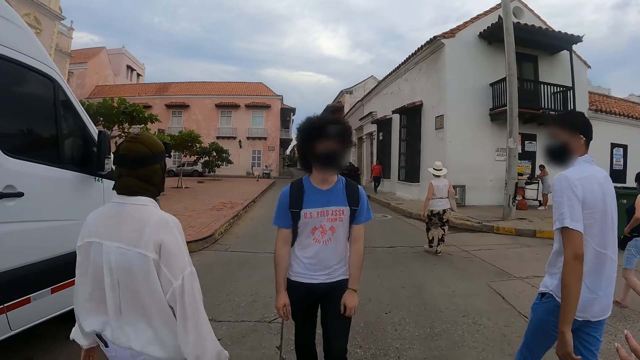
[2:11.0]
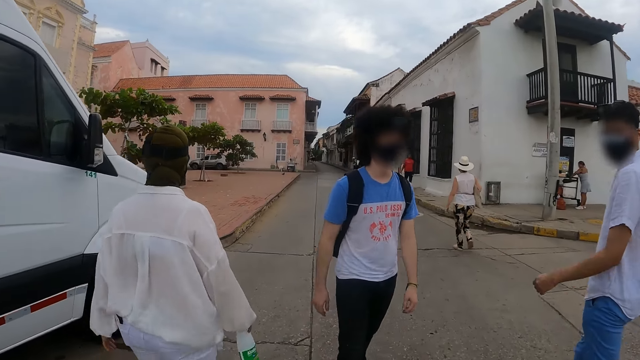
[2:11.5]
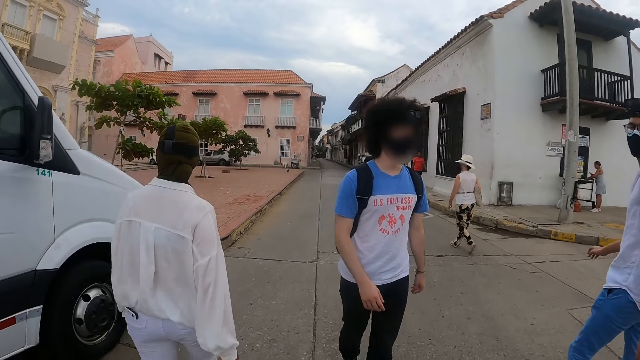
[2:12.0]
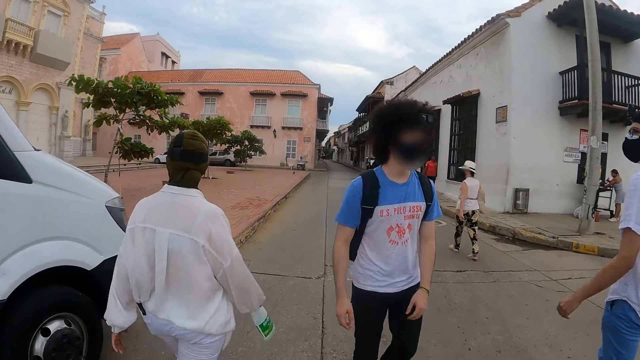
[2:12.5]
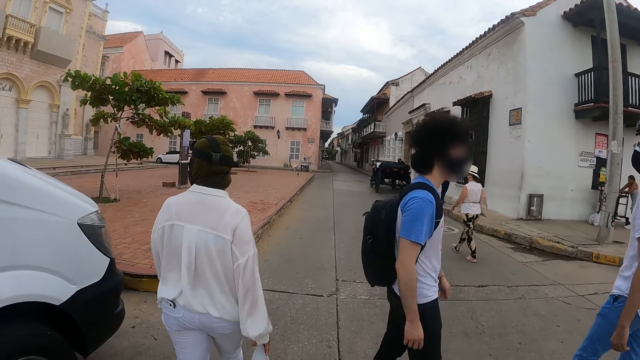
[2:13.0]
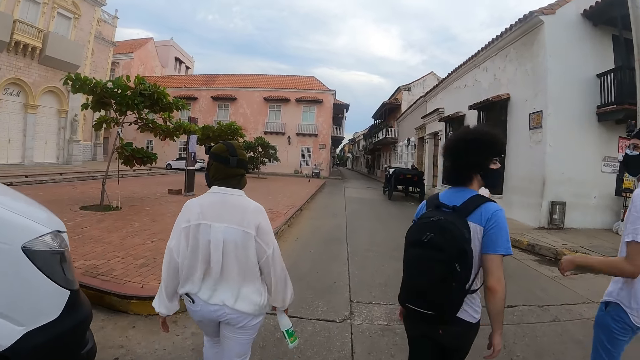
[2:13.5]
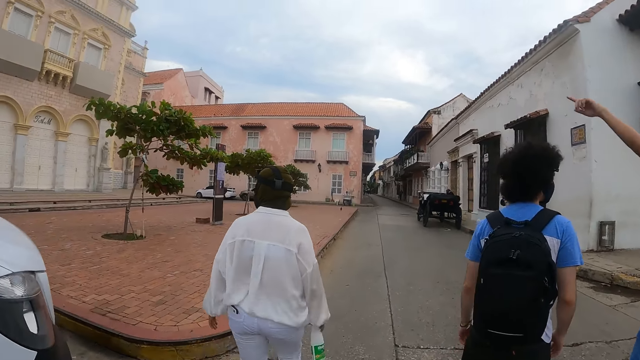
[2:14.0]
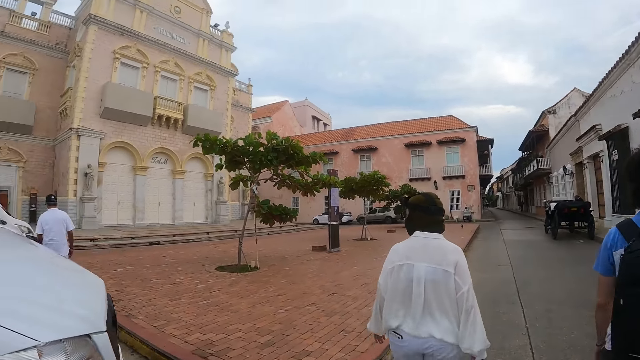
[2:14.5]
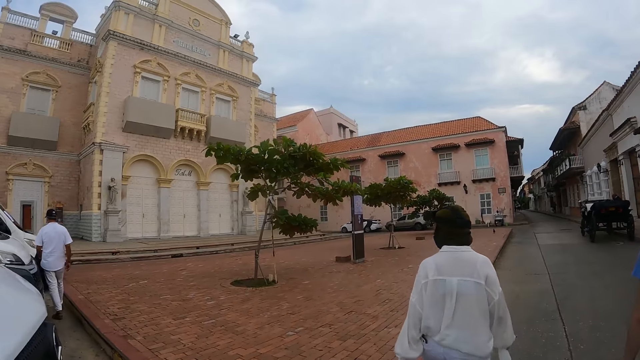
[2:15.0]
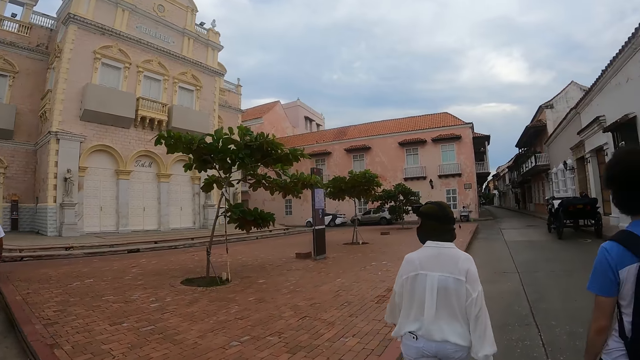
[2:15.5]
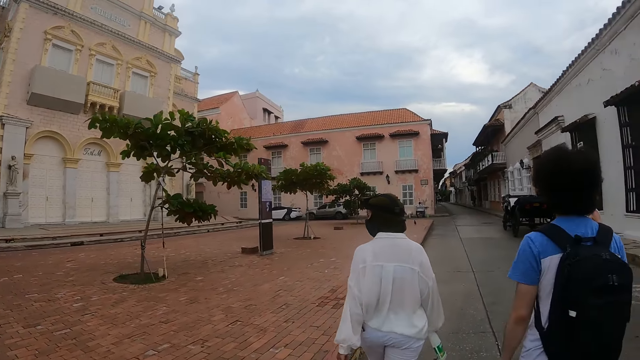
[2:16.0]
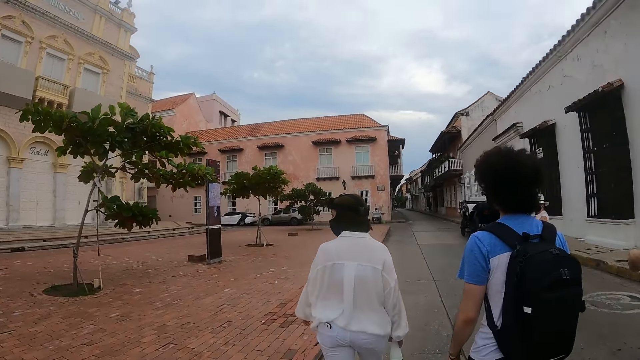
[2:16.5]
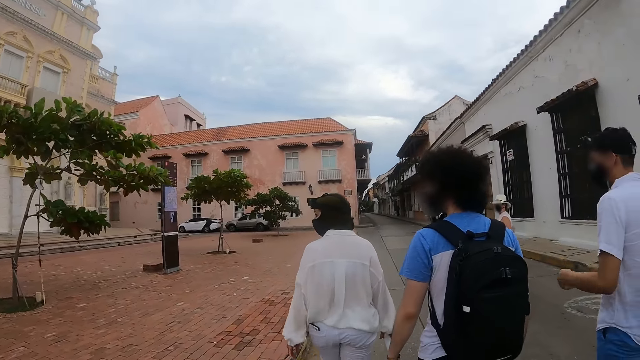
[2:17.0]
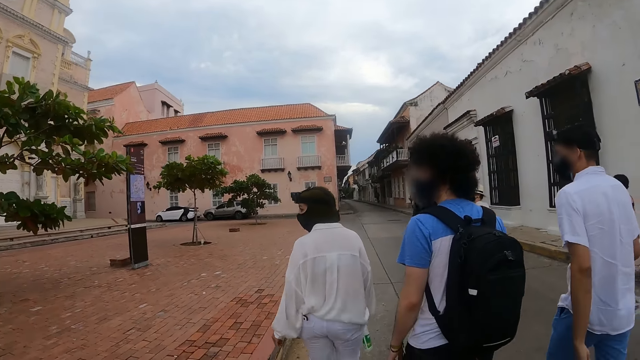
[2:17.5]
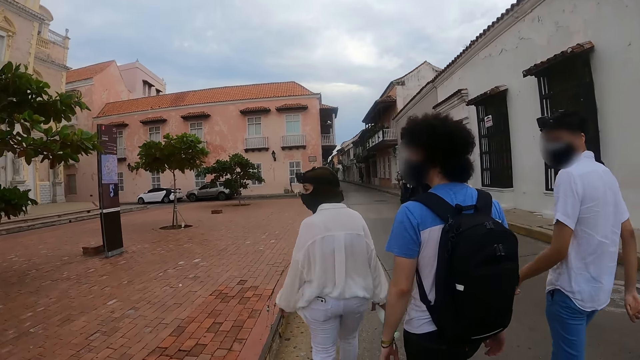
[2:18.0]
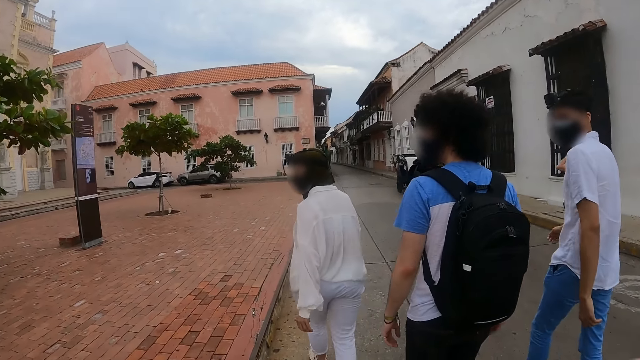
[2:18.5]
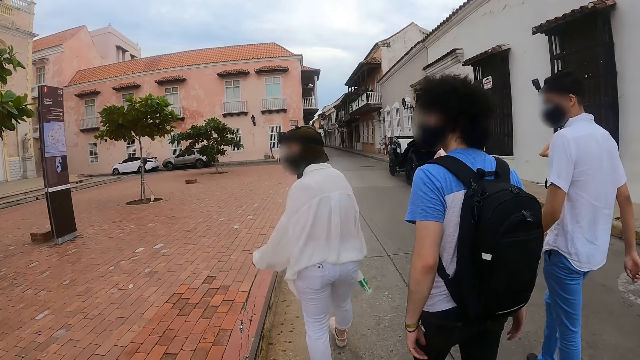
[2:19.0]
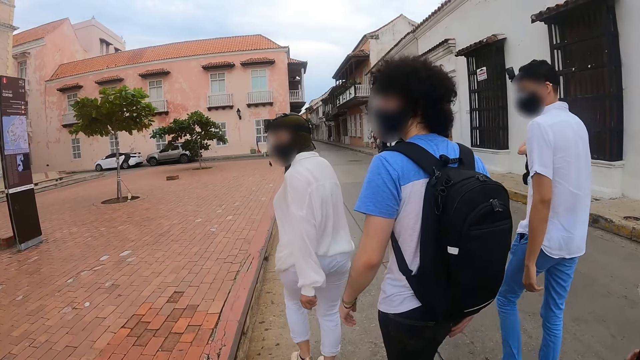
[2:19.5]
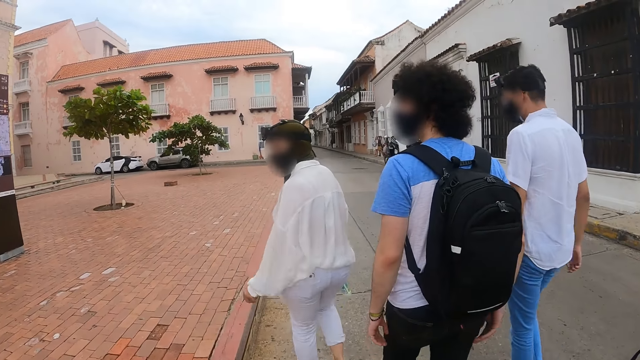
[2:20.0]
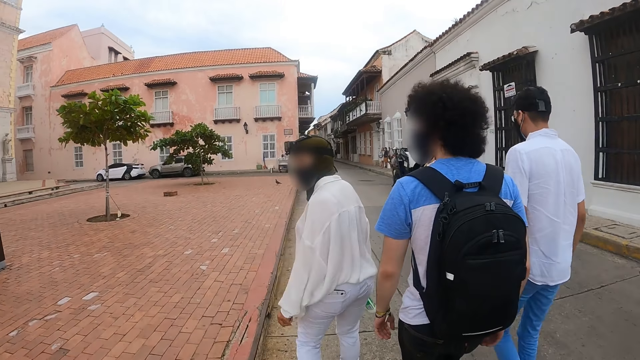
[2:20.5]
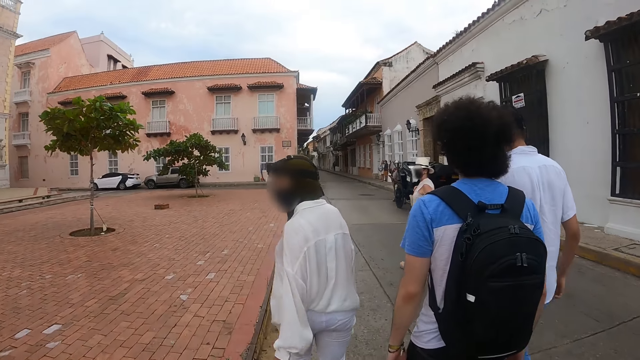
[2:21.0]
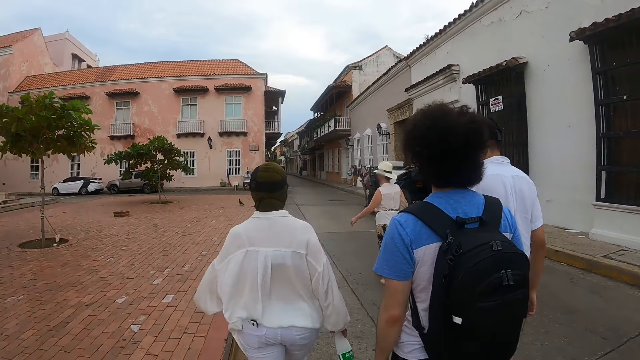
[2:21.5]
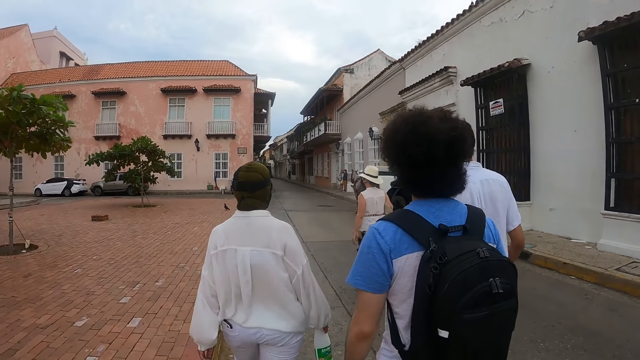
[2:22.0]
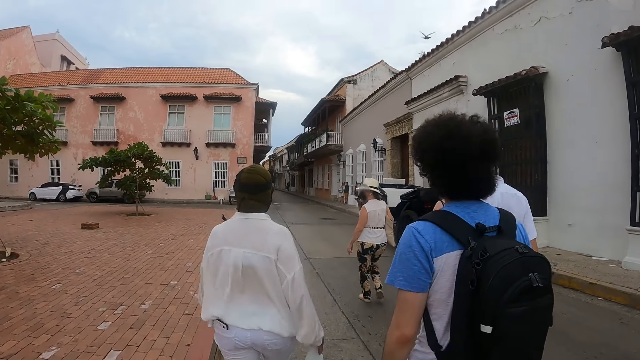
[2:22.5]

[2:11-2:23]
The camera wearer walks in a street.

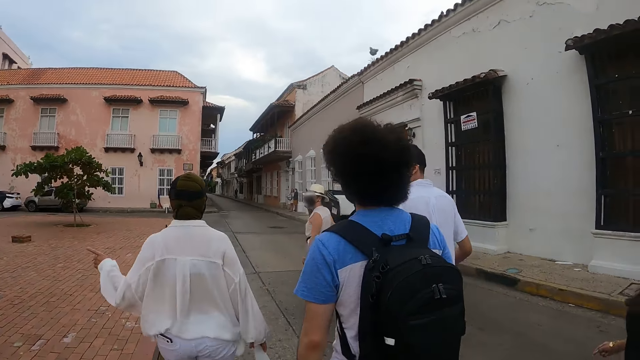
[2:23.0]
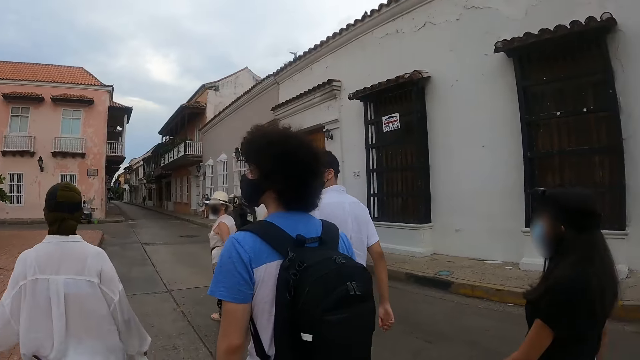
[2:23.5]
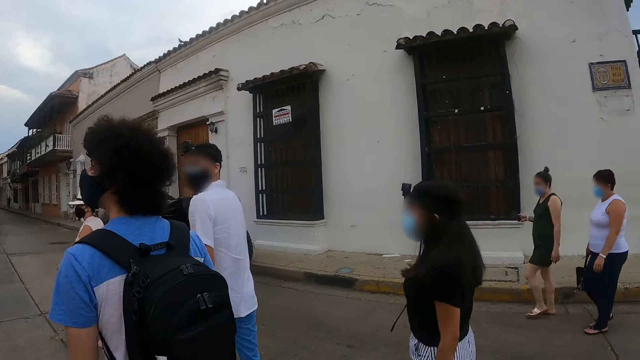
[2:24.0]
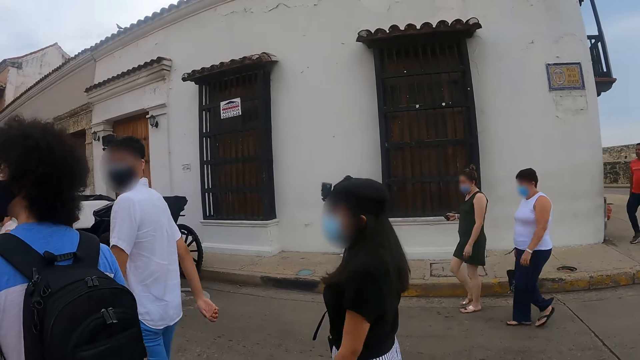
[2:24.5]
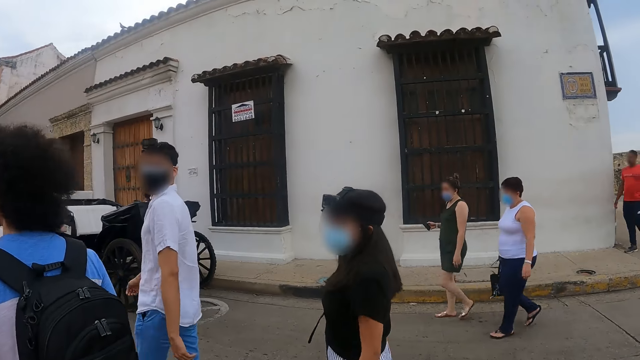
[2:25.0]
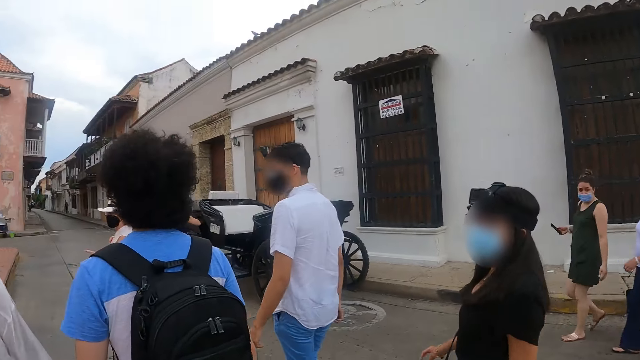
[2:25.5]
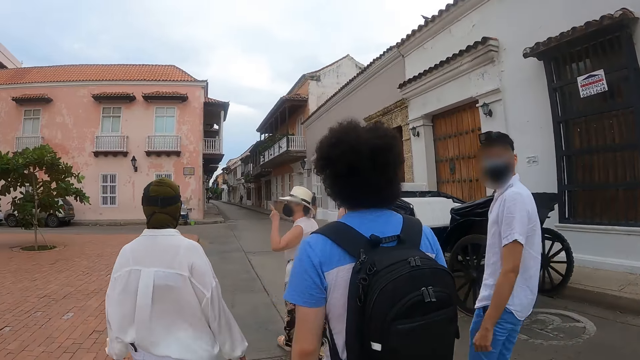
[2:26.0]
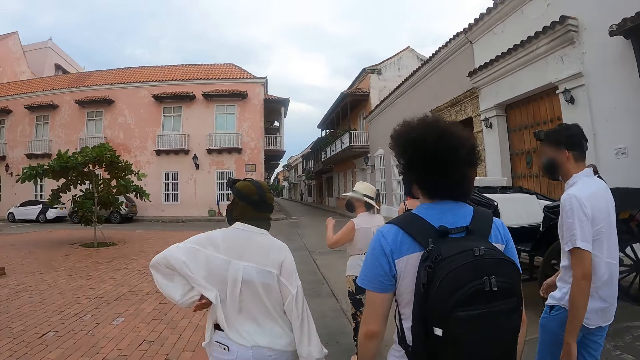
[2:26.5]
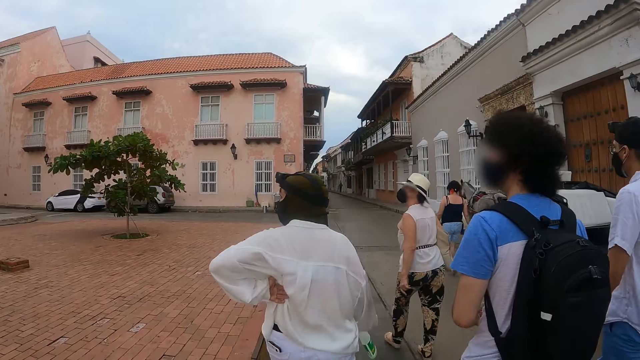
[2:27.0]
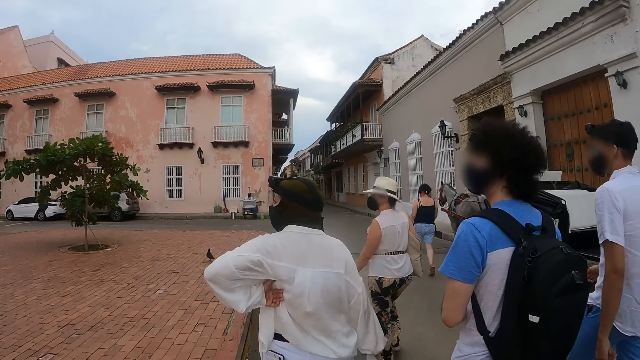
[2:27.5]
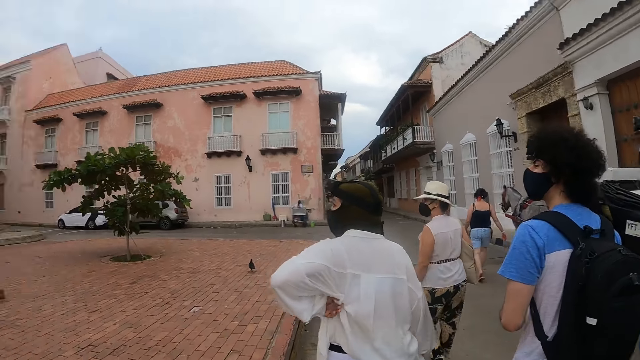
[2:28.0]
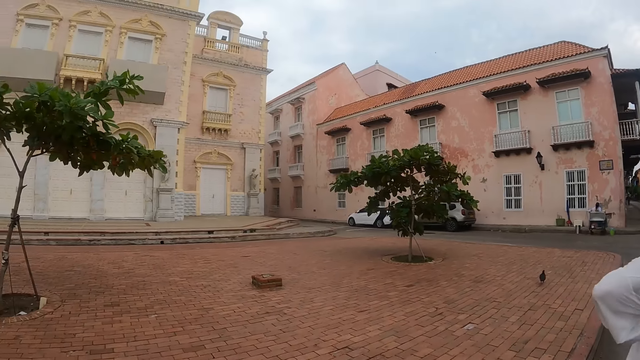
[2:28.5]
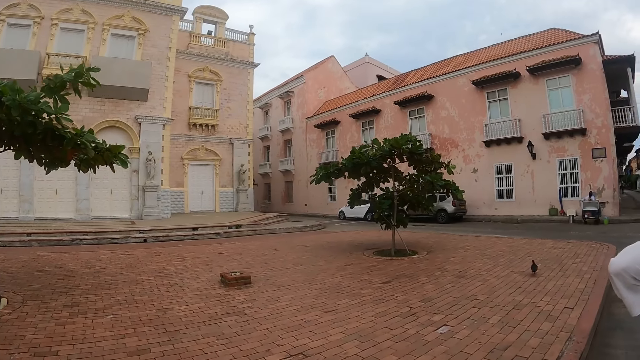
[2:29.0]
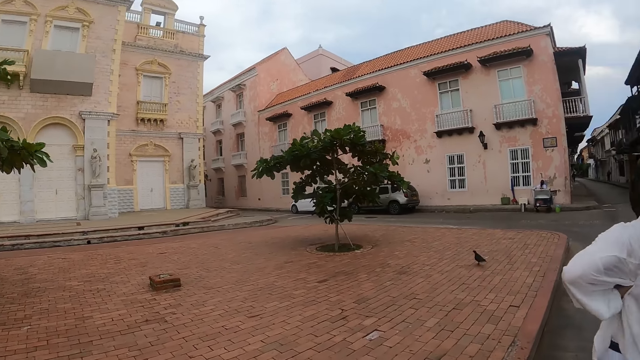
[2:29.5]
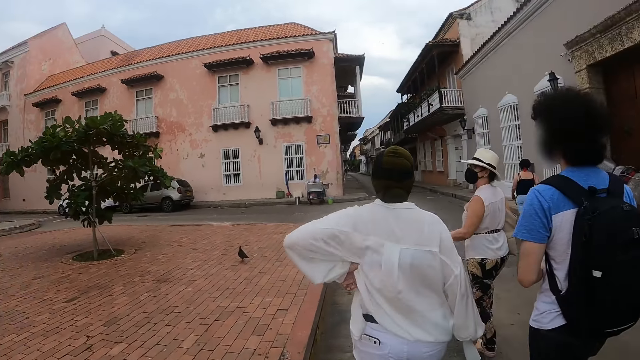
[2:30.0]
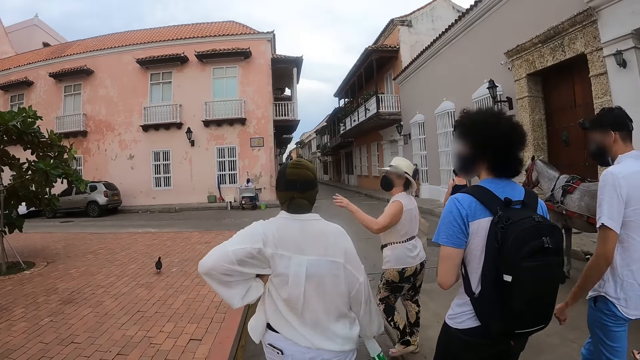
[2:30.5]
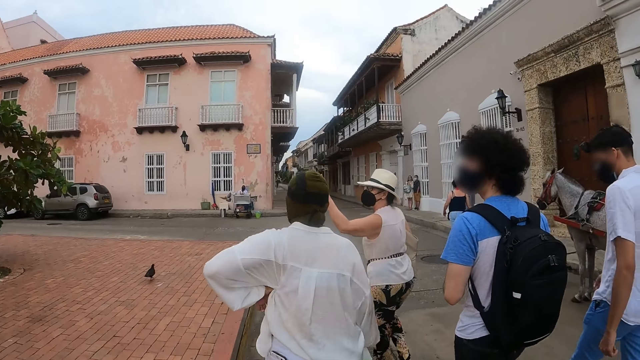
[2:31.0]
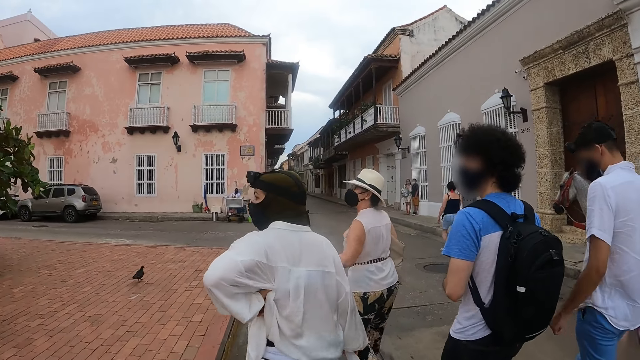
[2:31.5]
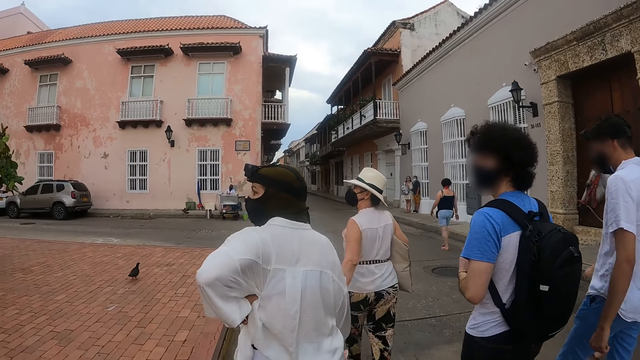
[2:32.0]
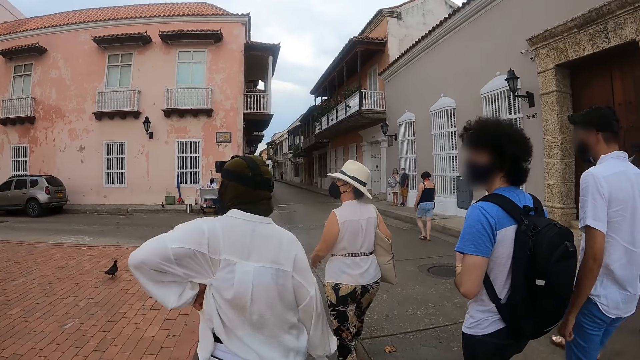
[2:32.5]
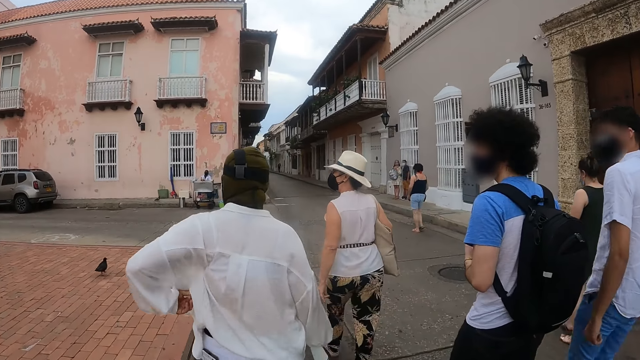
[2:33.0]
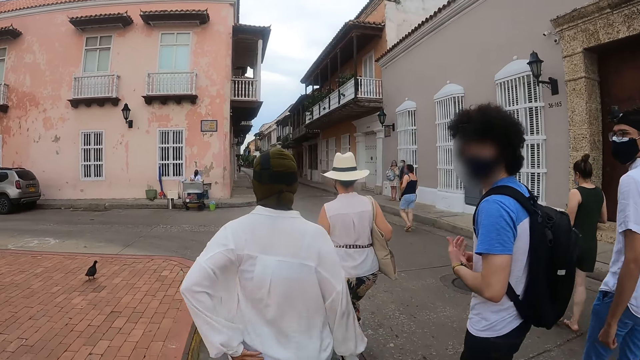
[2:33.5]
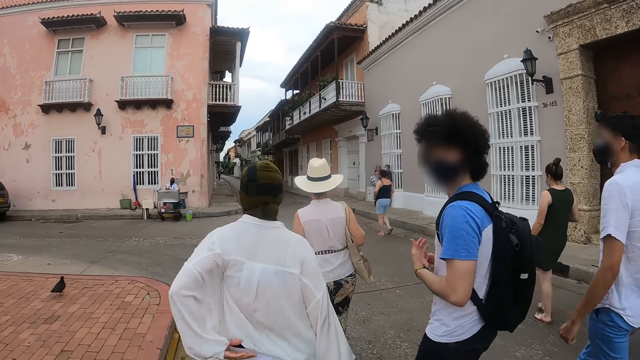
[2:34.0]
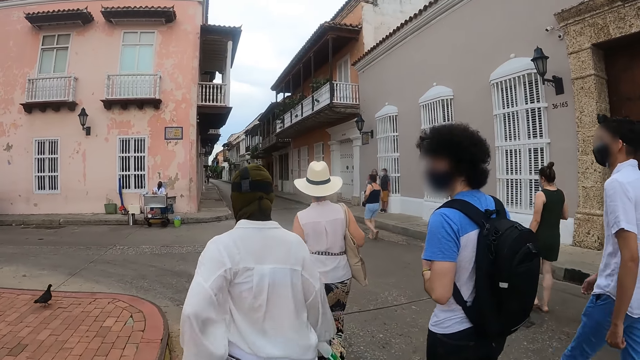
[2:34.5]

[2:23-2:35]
The camera wearer looks around. They walk in a street.
